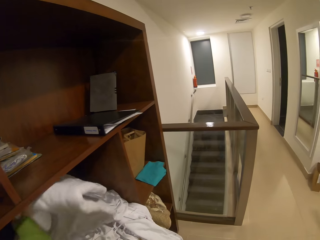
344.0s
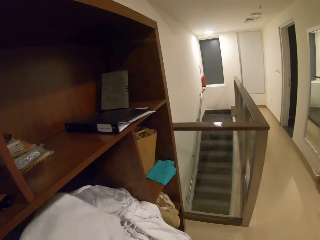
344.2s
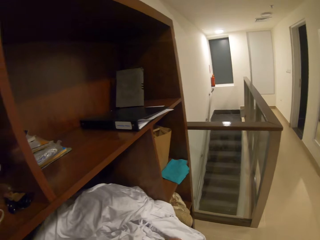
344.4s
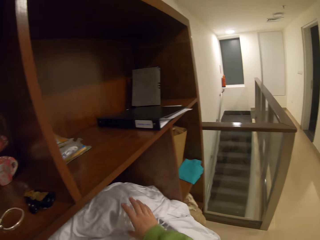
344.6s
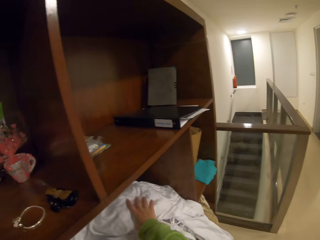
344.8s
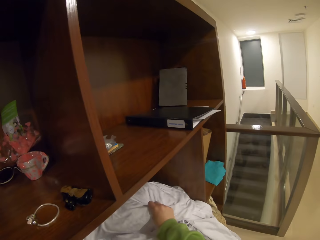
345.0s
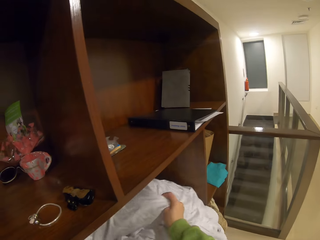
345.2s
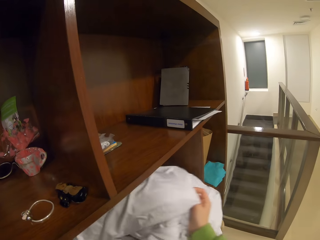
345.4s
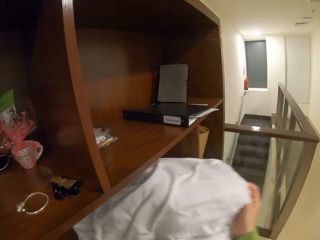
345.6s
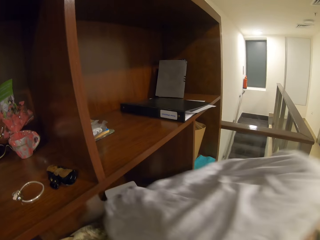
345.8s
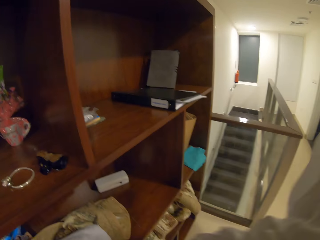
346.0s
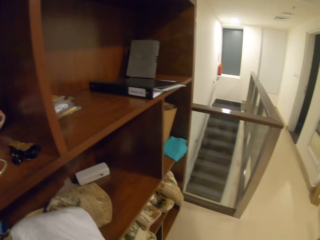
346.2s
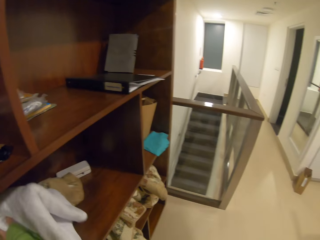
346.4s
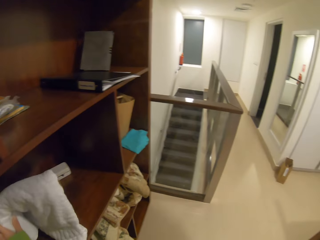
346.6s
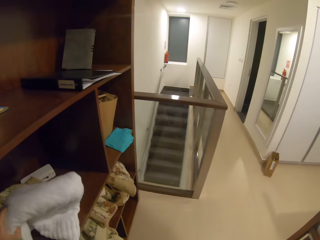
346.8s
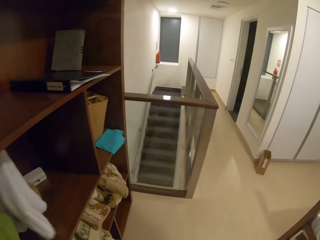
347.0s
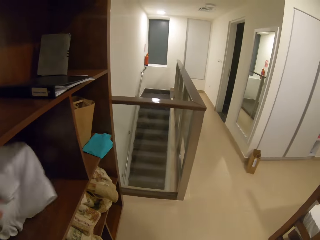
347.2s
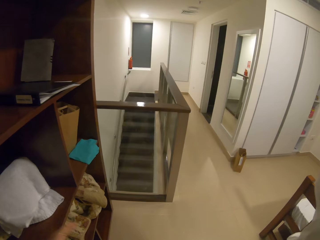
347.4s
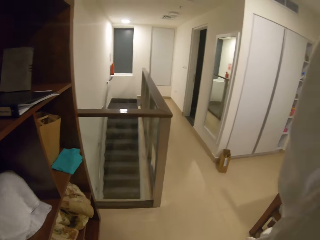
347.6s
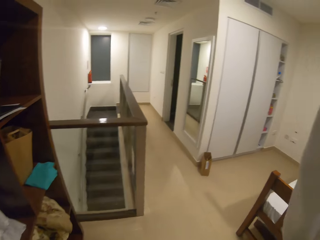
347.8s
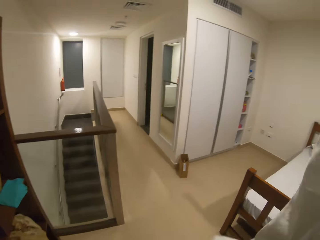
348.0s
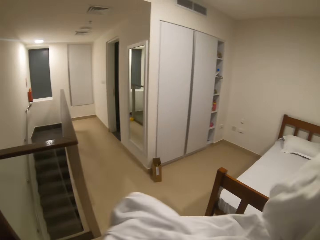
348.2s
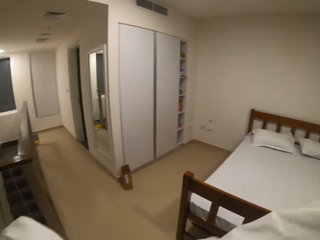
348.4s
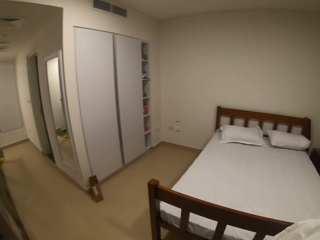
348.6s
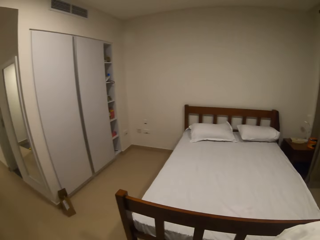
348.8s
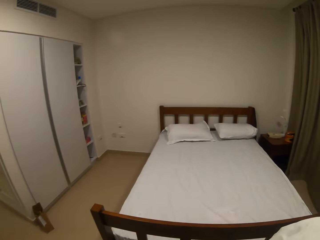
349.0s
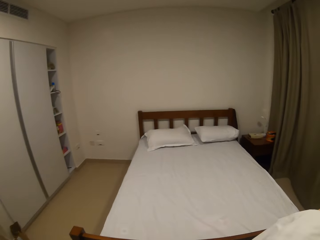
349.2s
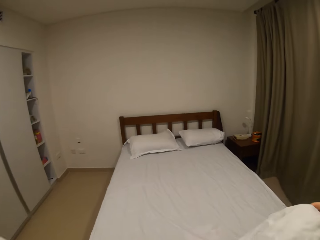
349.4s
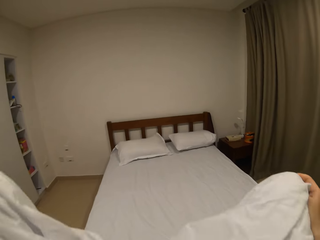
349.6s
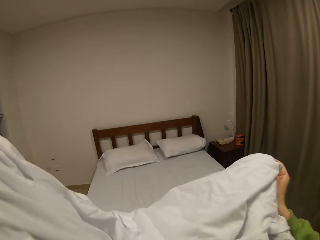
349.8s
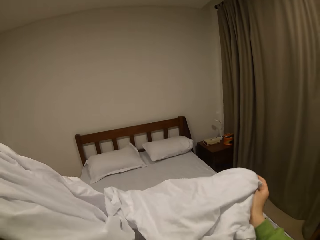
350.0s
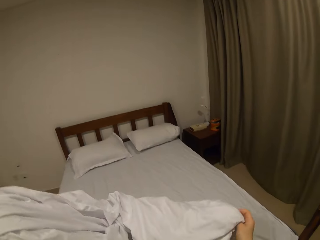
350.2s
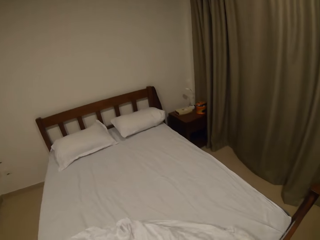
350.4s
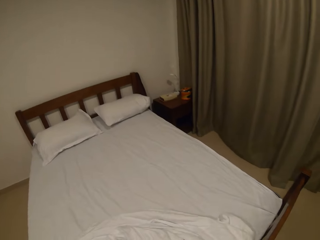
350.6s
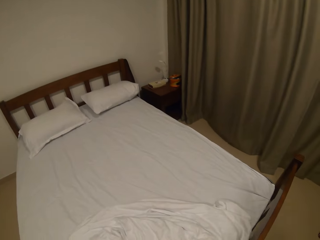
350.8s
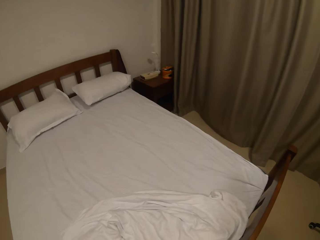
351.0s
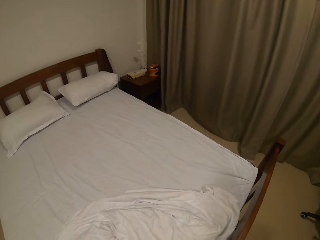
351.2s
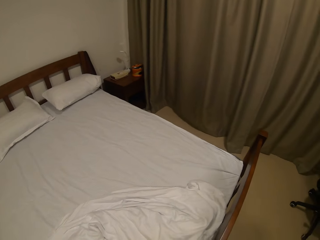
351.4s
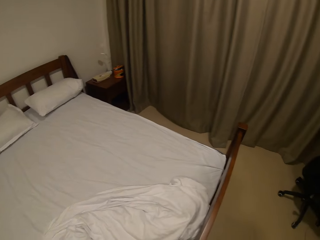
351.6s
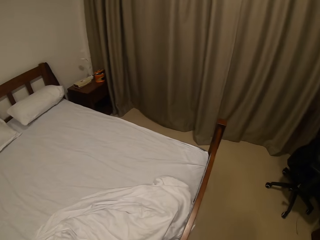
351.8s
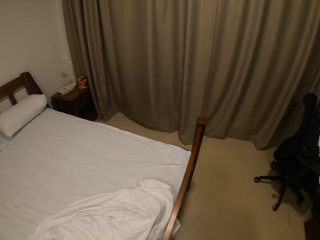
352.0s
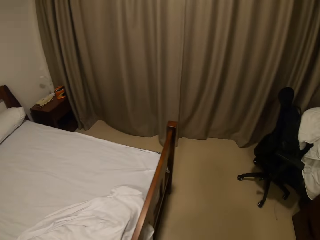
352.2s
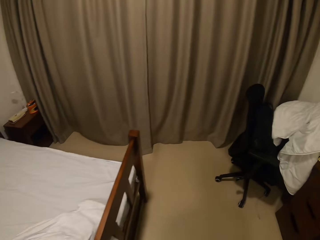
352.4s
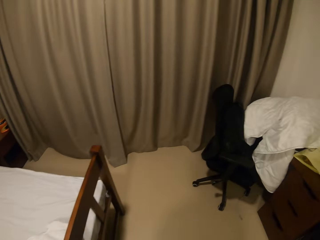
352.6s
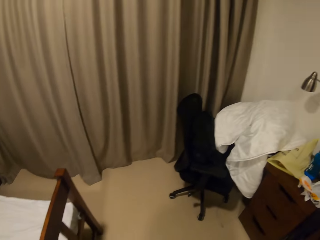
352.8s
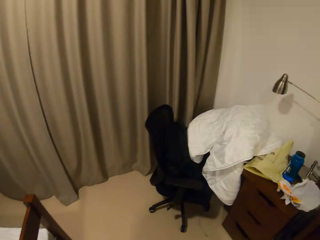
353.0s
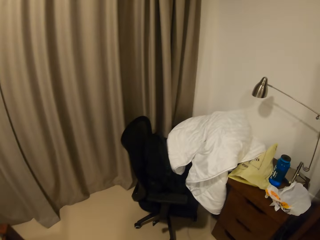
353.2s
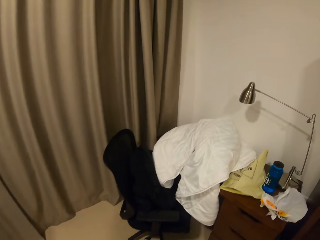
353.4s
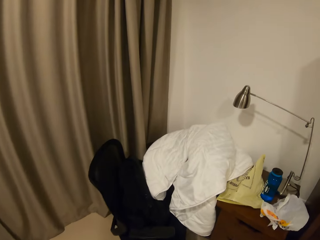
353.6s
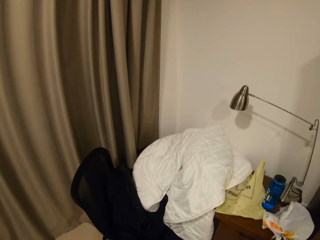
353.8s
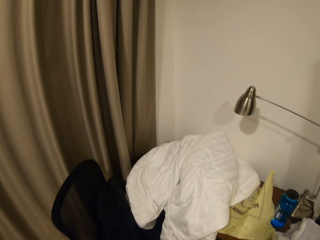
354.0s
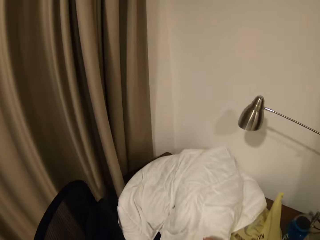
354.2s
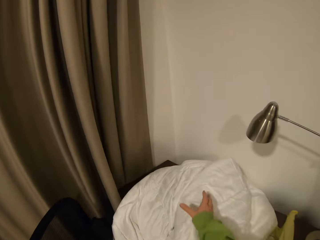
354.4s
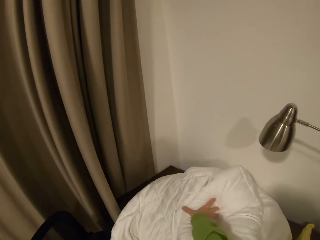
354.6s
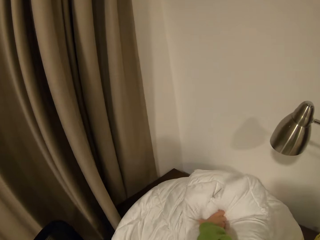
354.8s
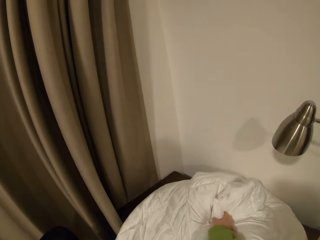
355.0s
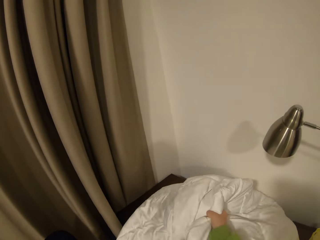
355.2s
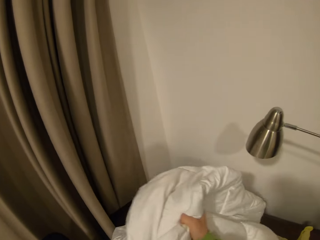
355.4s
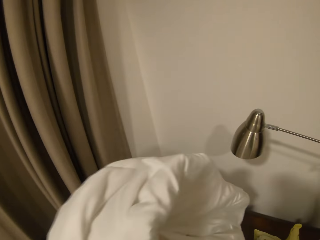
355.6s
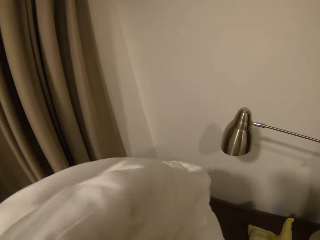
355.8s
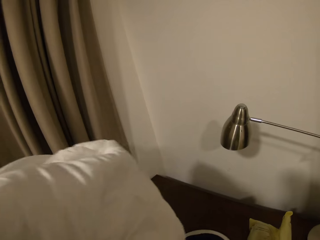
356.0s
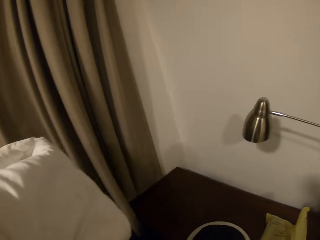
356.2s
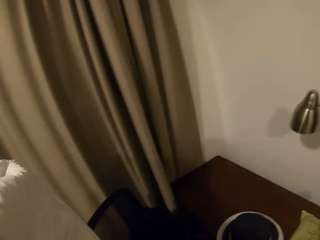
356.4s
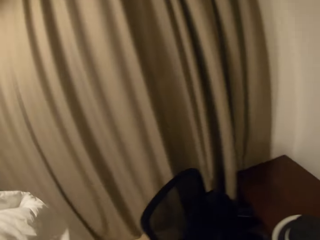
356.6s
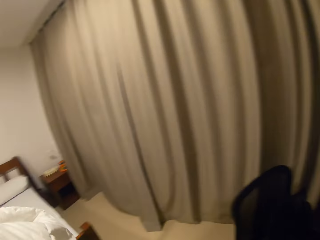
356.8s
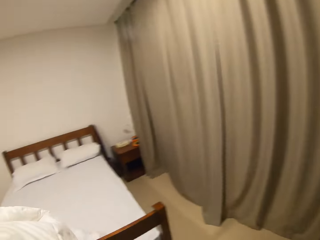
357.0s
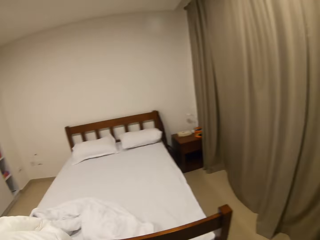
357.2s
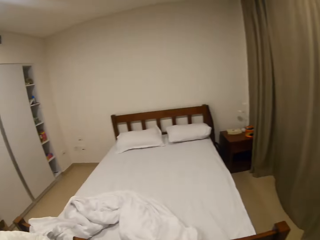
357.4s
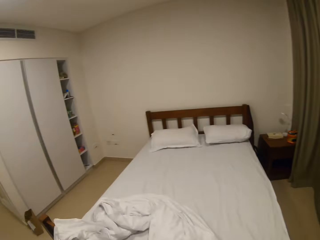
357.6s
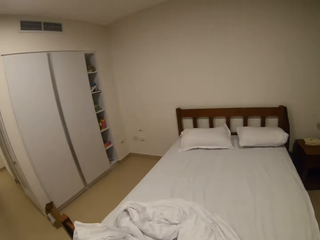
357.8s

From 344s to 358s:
The camera wearer takes the duvet case. They put the bedsheet in the shelf. They spread the duvet case. They put the duvet case on the bed. They walk towards the shelf. They take the duvet.

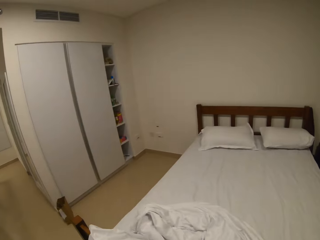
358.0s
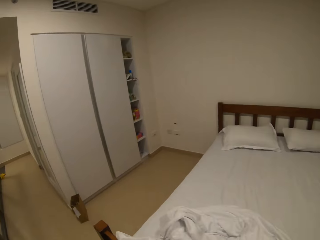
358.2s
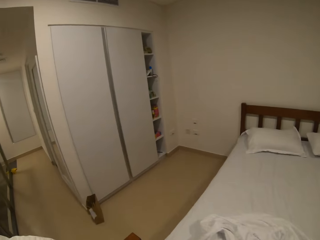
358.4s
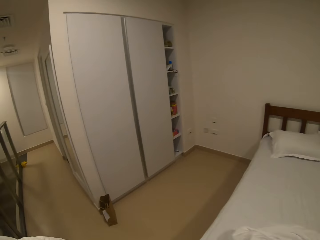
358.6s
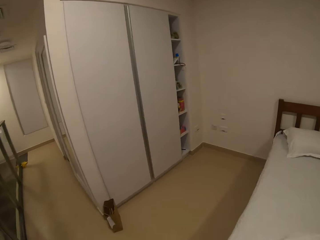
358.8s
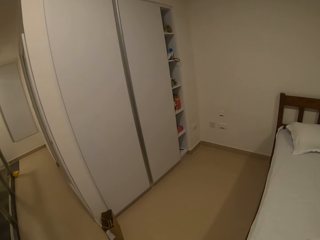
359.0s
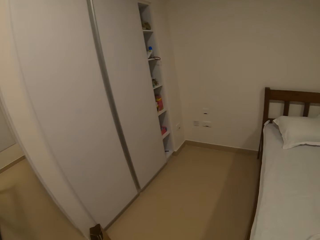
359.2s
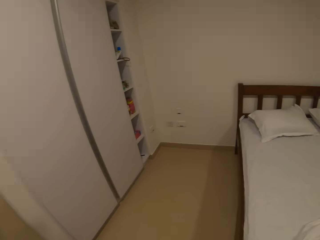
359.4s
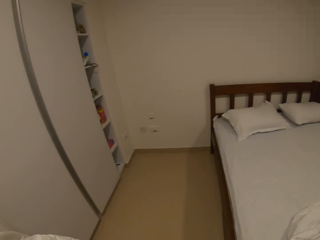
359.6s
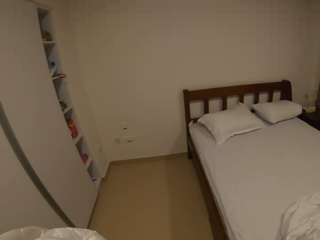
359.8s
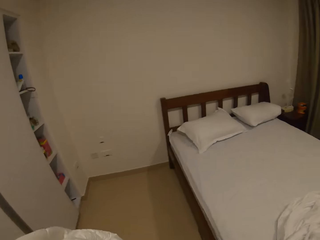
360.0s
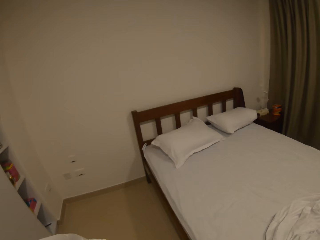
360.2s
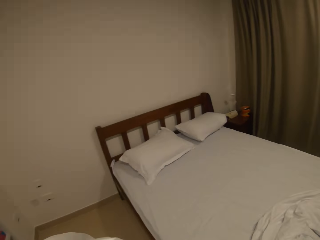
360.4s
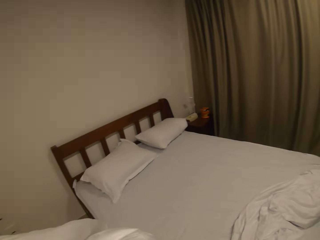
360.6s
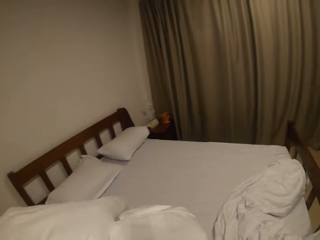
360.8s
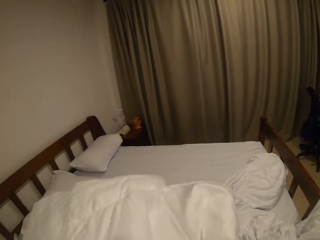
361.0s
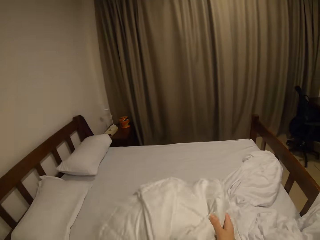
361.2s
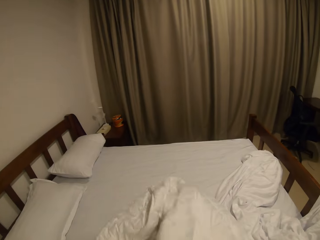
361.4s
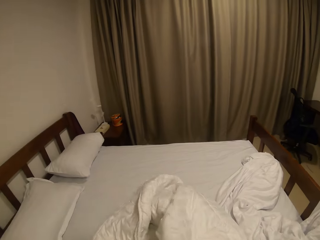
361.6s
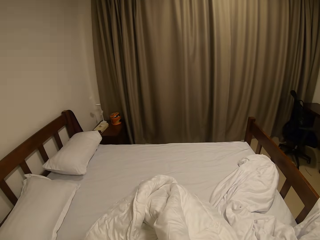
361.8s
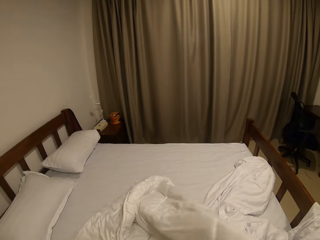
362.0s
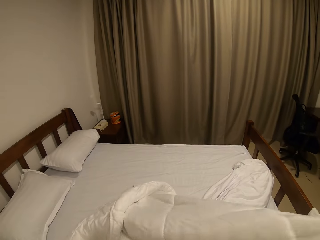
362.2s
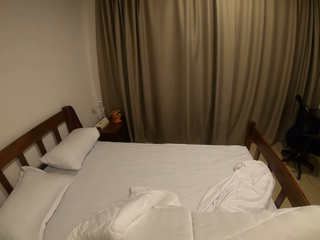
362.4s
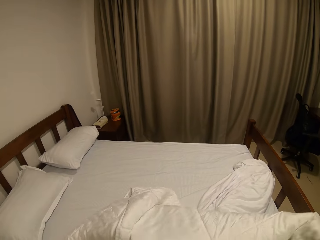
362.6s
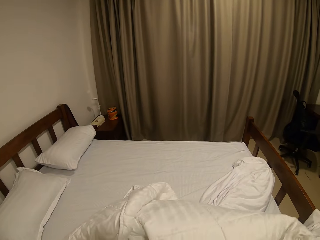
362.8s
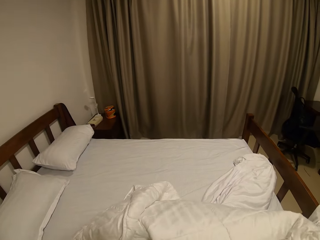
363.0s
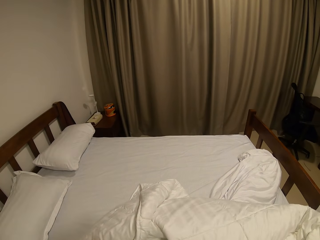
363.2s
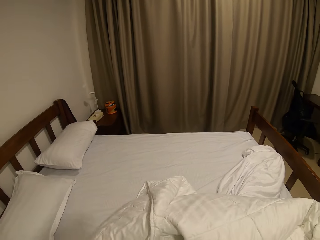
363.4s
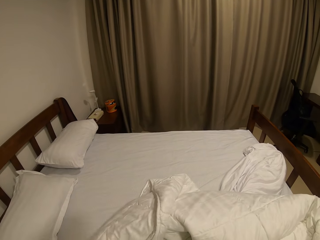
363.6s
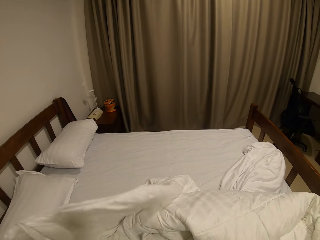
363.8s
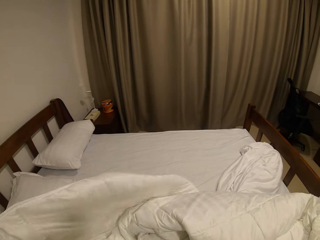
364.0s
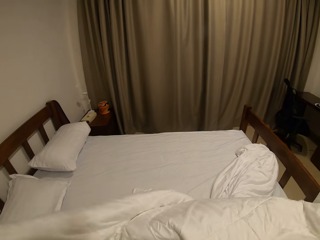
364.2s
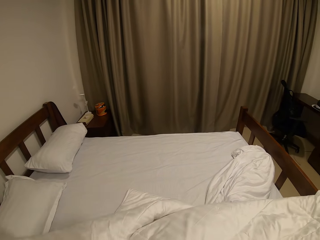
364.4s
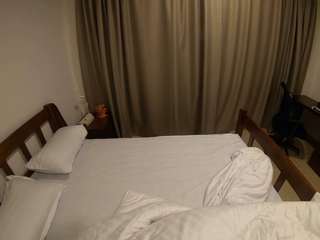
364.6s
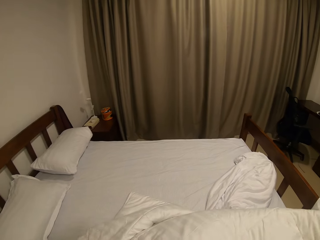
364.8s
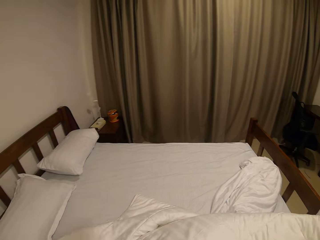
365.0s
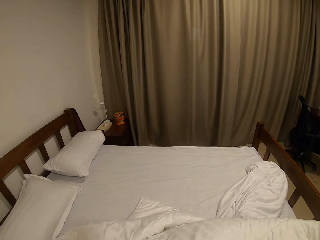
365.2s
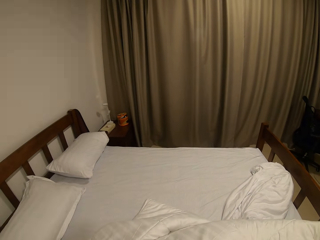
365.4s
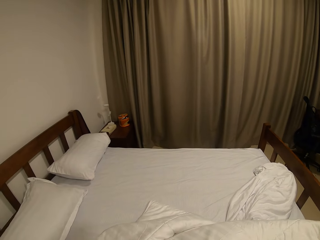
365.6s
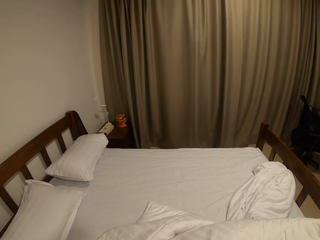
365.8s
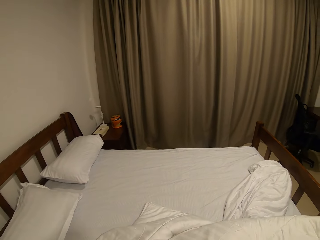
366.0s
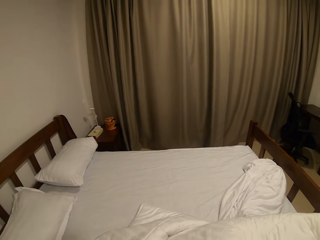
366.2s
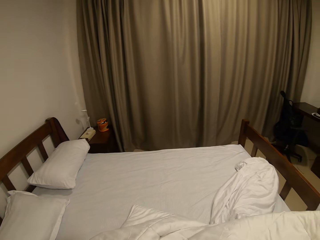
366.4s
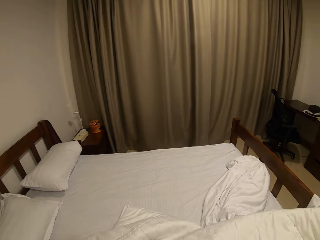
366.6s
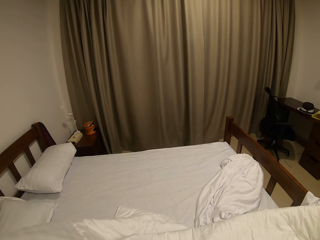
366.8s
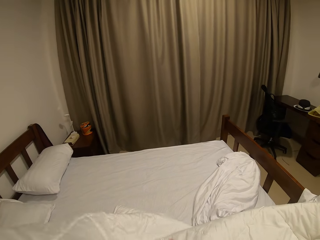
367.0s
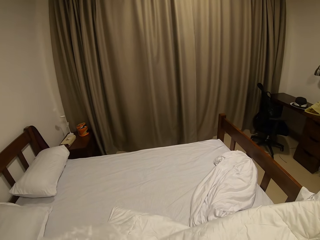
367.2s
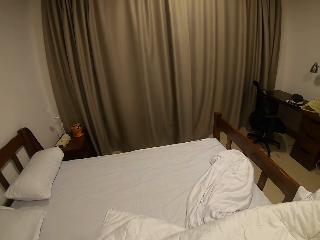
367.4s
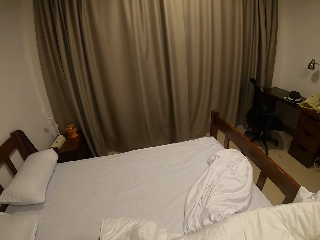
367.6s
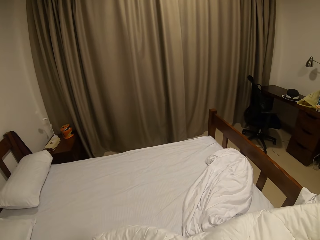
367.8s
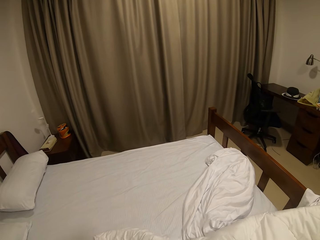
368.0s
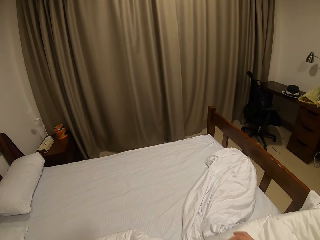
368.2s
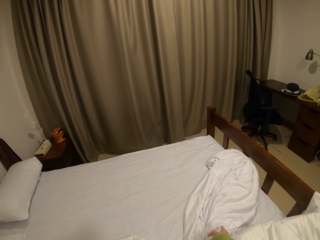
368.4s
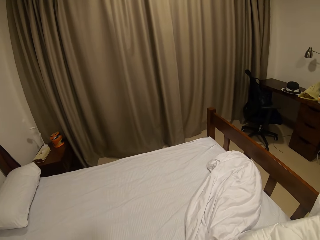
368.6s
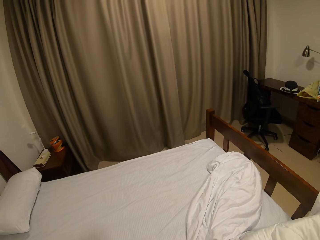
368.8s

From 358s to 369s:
The camera wearer walks in the house close to the bed. They put the duvet on the bed. They spread the duvet.
